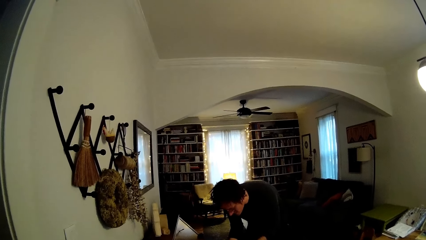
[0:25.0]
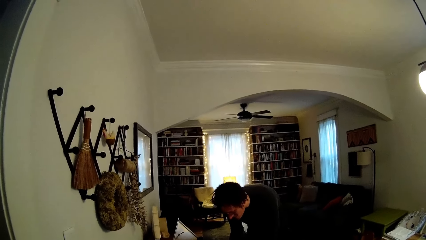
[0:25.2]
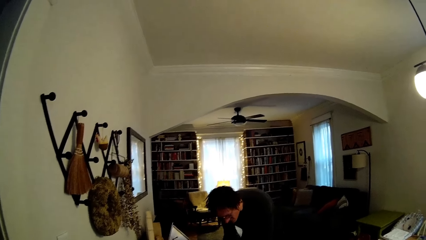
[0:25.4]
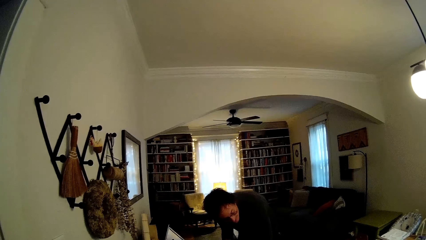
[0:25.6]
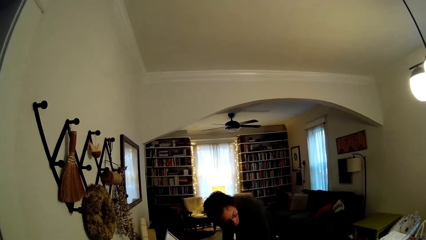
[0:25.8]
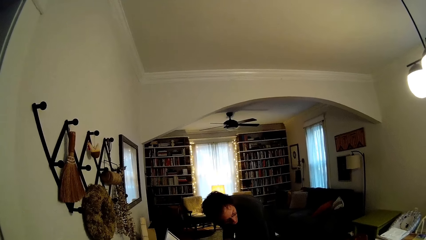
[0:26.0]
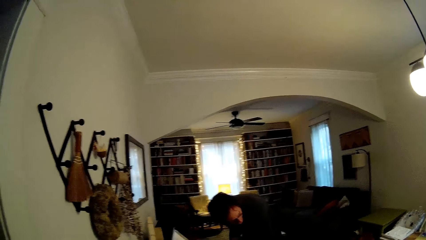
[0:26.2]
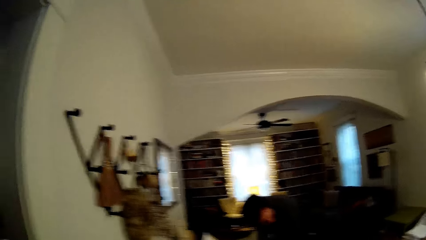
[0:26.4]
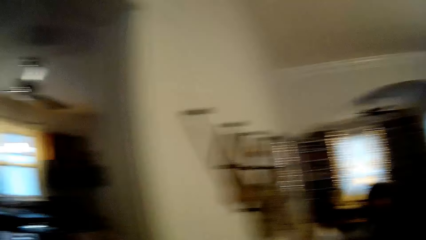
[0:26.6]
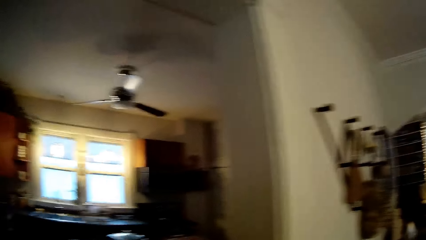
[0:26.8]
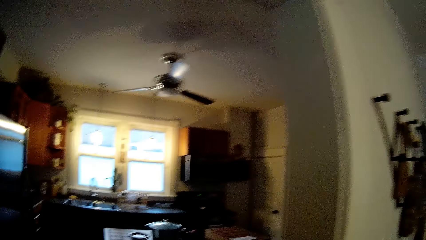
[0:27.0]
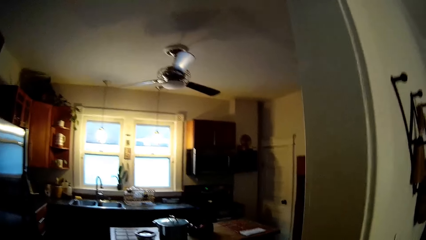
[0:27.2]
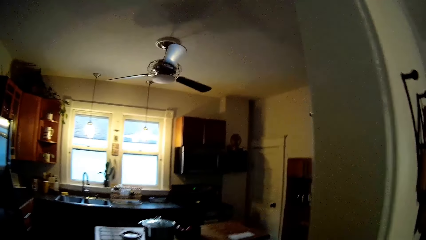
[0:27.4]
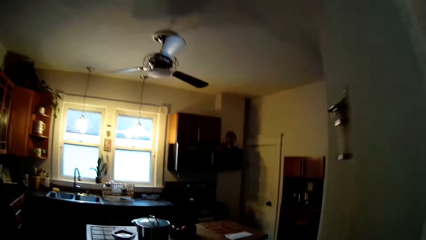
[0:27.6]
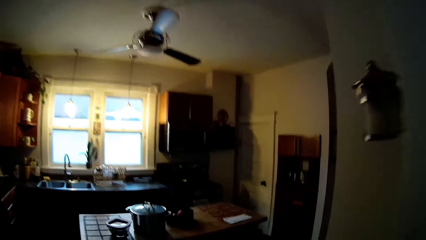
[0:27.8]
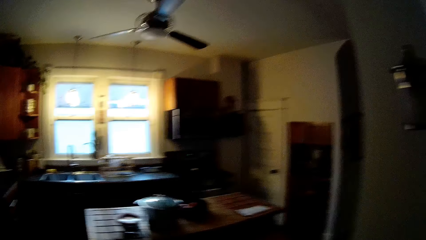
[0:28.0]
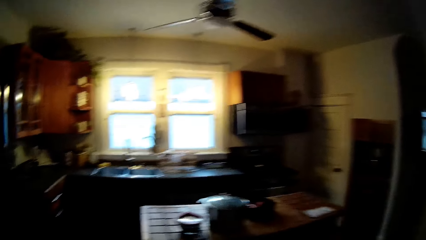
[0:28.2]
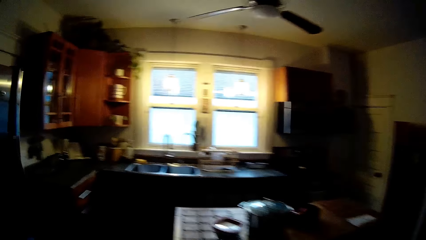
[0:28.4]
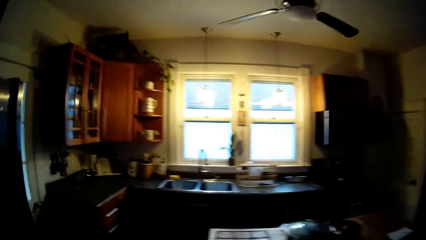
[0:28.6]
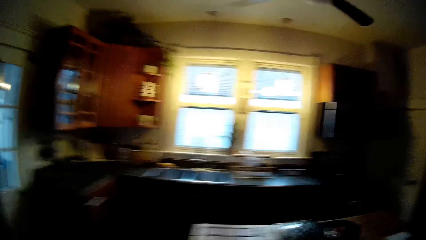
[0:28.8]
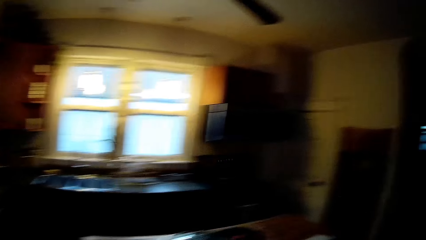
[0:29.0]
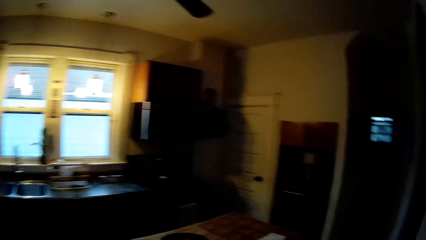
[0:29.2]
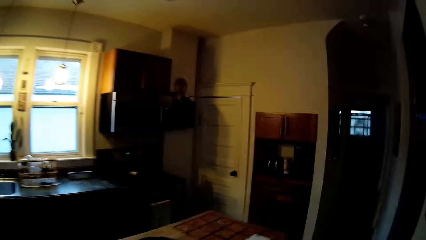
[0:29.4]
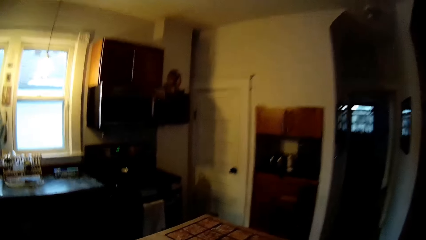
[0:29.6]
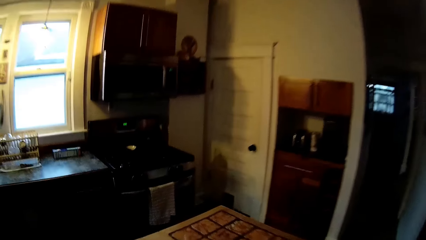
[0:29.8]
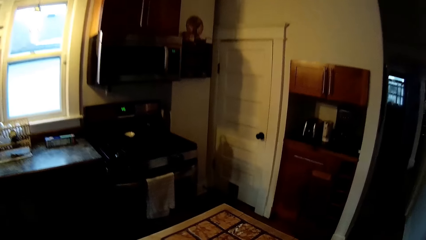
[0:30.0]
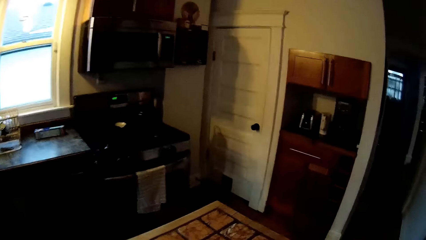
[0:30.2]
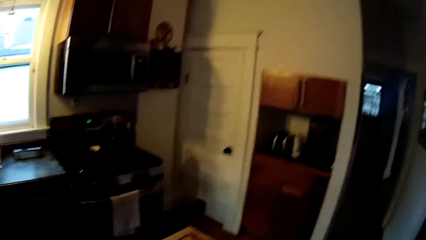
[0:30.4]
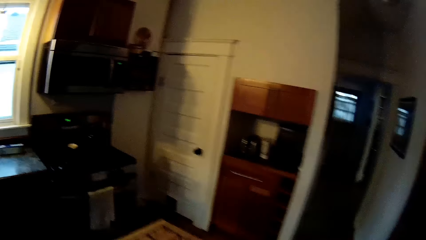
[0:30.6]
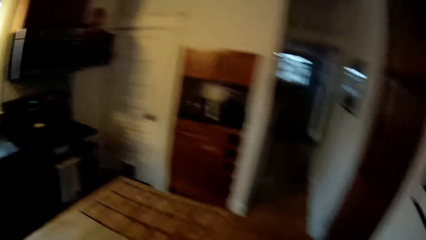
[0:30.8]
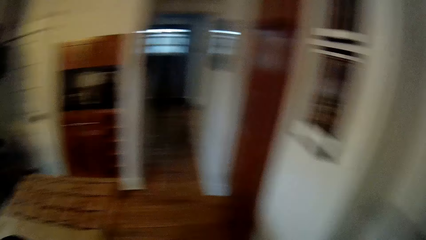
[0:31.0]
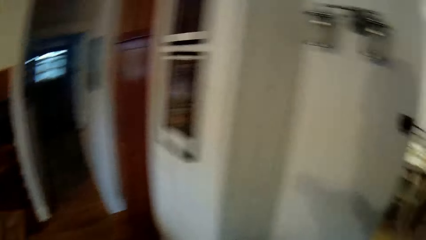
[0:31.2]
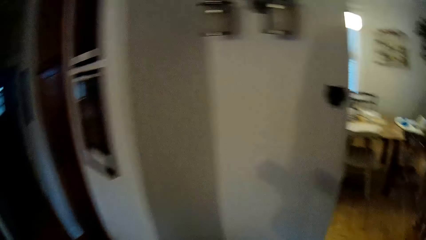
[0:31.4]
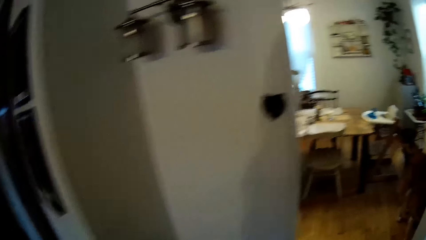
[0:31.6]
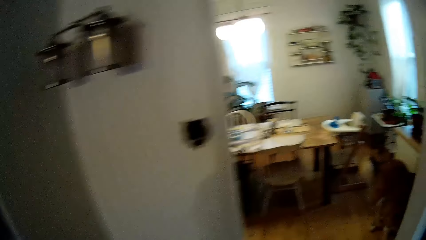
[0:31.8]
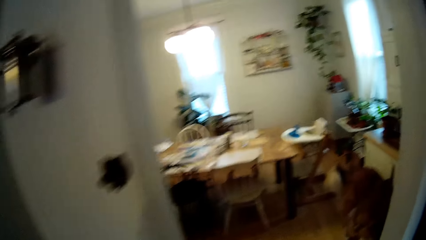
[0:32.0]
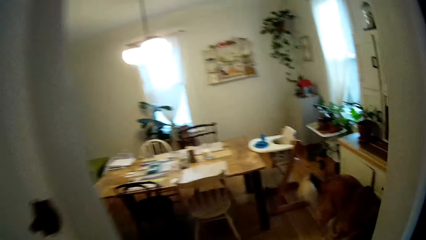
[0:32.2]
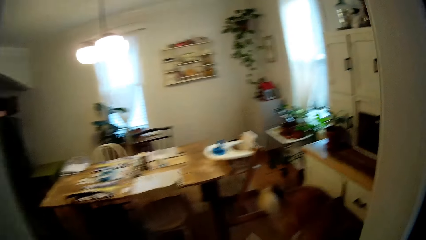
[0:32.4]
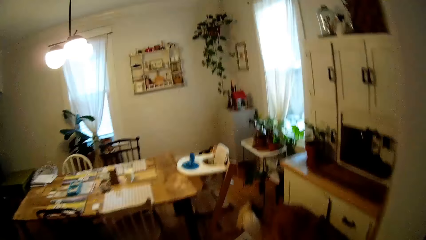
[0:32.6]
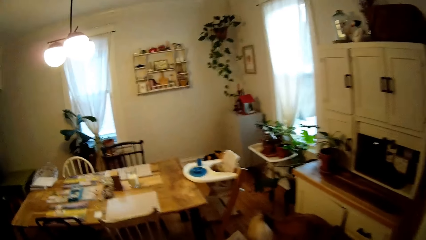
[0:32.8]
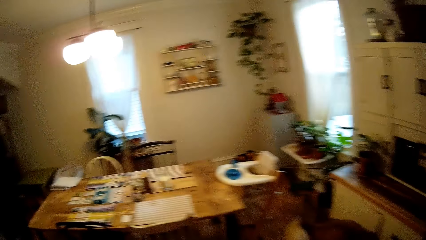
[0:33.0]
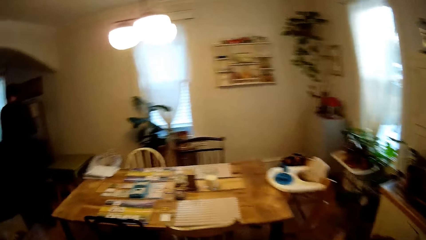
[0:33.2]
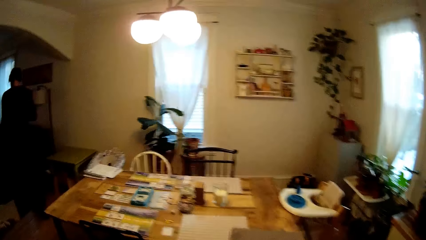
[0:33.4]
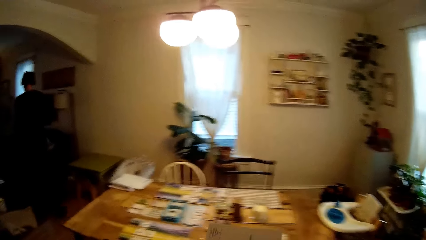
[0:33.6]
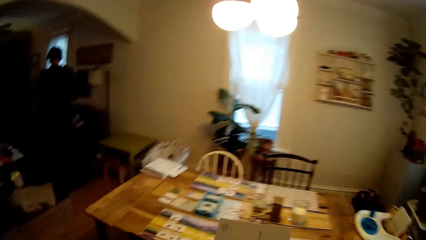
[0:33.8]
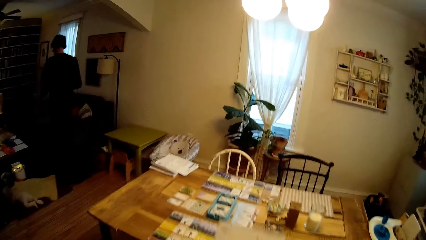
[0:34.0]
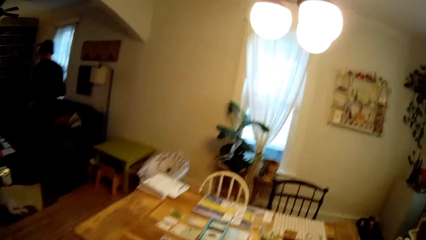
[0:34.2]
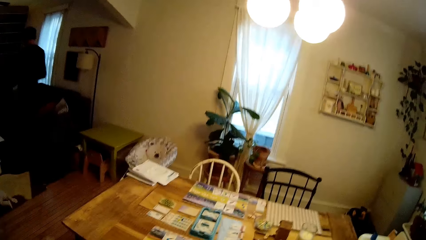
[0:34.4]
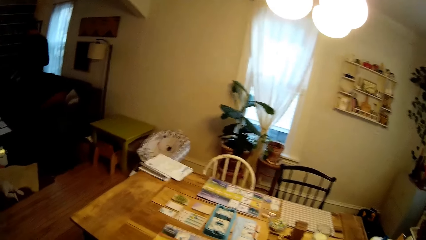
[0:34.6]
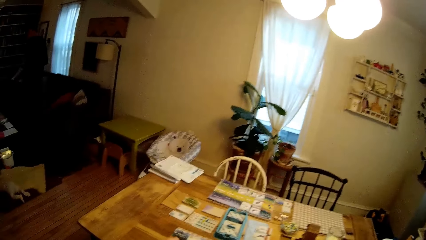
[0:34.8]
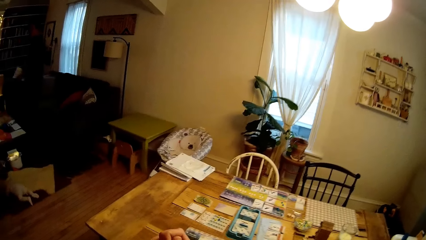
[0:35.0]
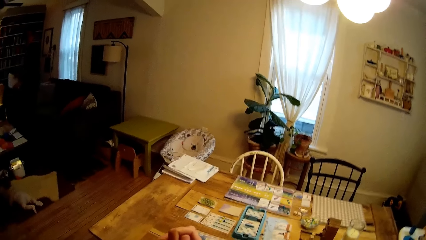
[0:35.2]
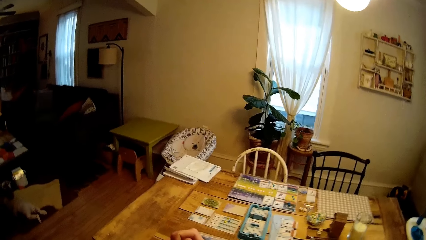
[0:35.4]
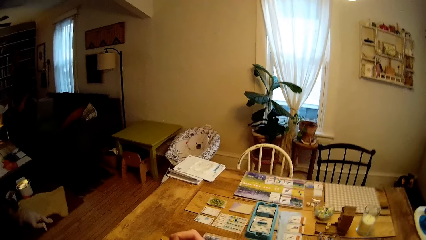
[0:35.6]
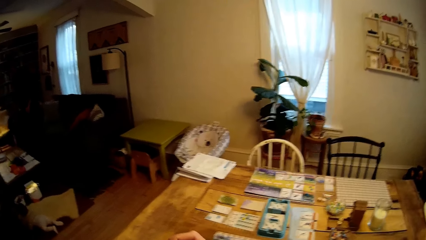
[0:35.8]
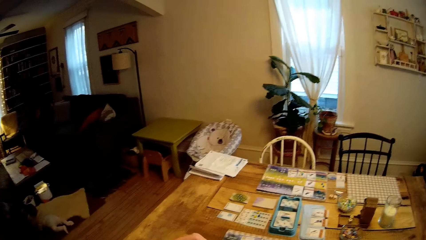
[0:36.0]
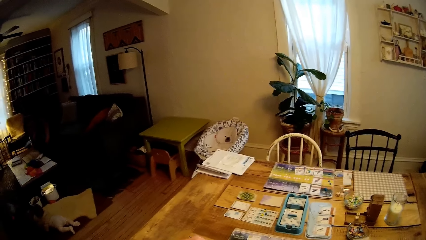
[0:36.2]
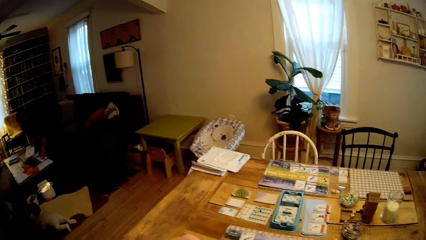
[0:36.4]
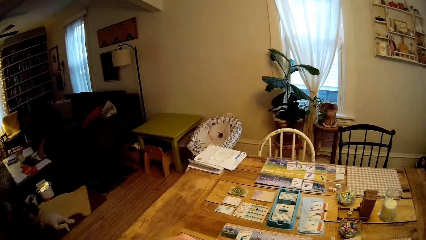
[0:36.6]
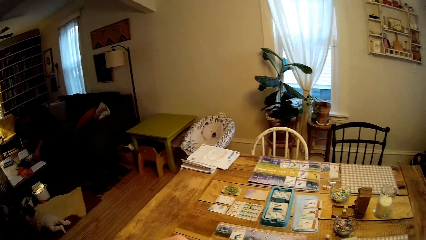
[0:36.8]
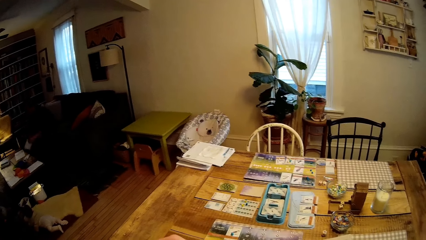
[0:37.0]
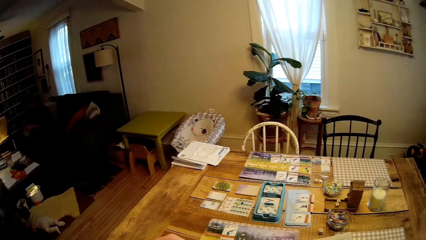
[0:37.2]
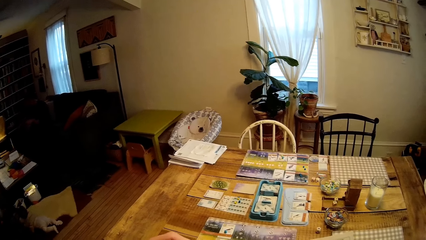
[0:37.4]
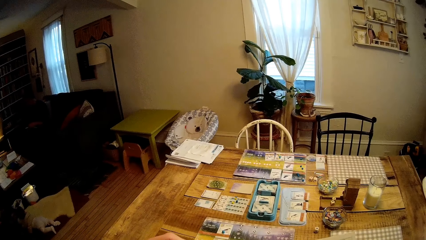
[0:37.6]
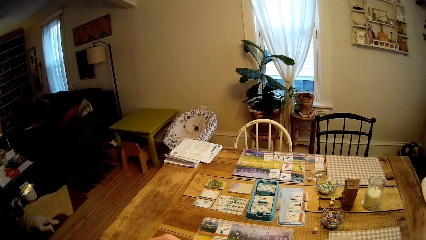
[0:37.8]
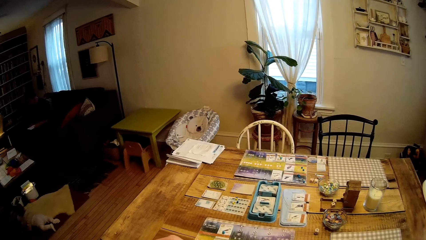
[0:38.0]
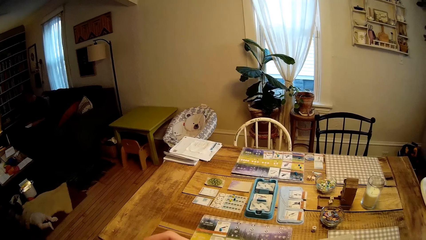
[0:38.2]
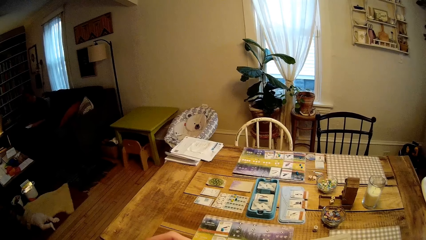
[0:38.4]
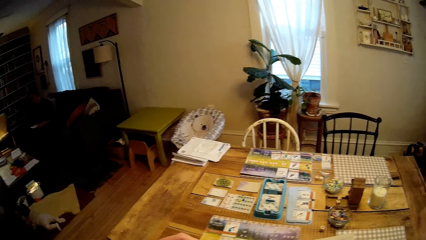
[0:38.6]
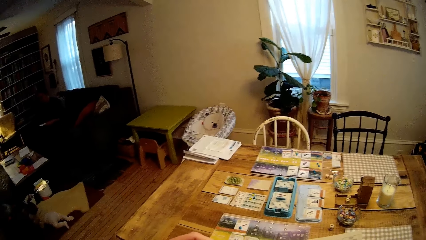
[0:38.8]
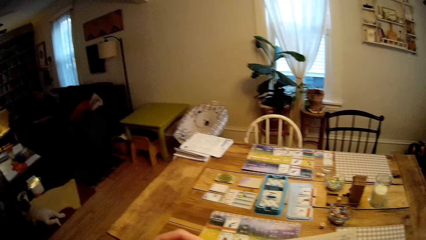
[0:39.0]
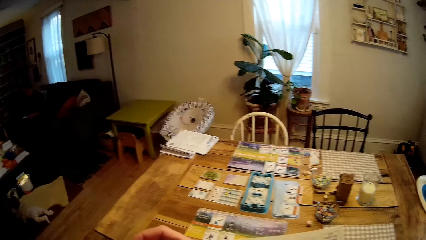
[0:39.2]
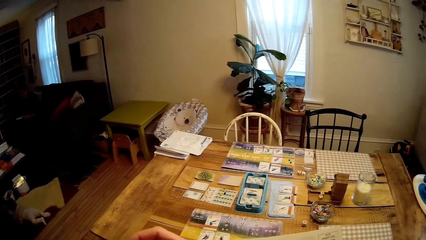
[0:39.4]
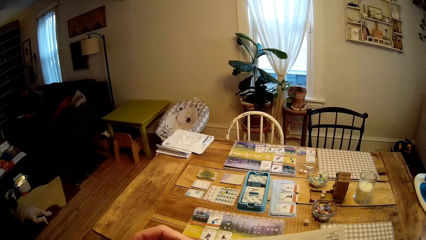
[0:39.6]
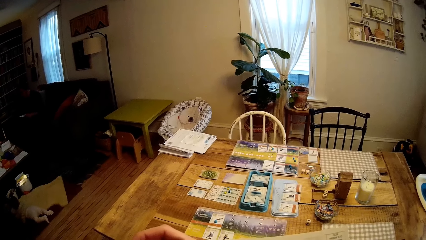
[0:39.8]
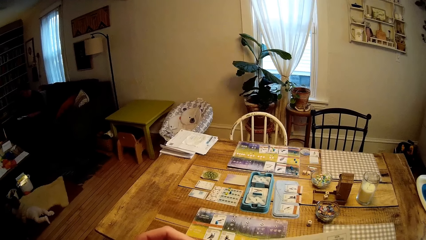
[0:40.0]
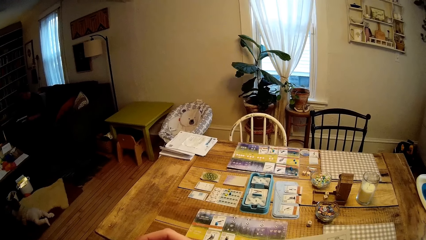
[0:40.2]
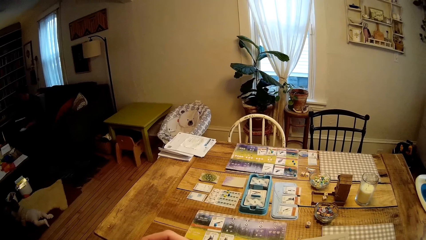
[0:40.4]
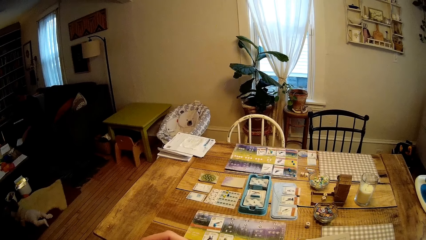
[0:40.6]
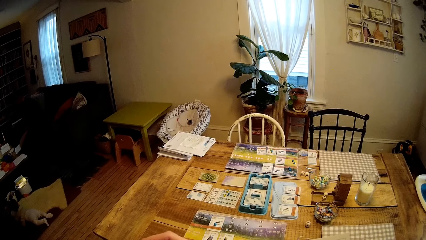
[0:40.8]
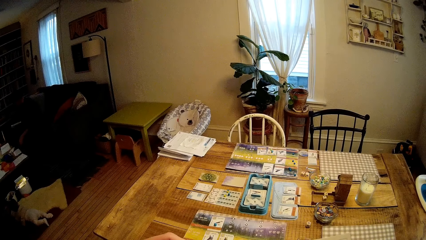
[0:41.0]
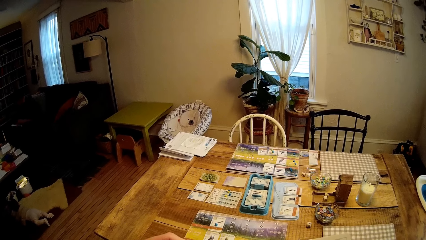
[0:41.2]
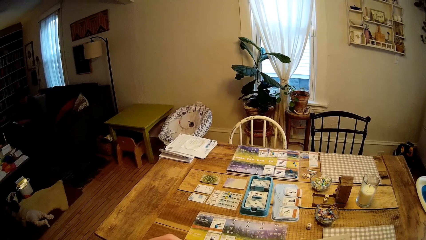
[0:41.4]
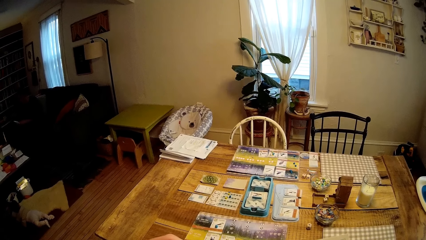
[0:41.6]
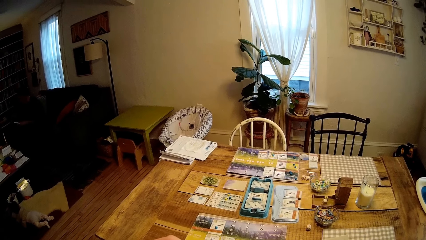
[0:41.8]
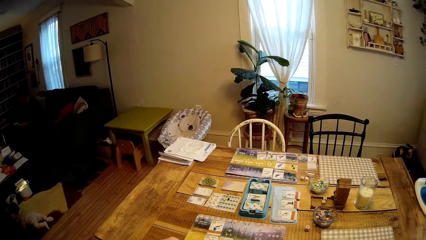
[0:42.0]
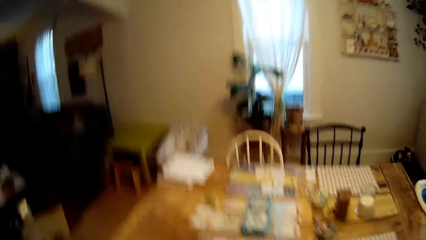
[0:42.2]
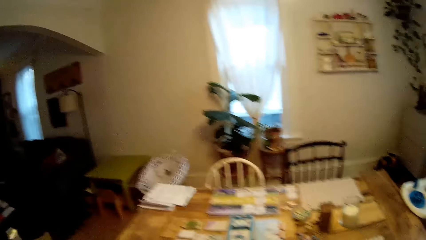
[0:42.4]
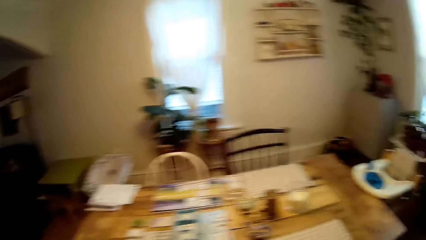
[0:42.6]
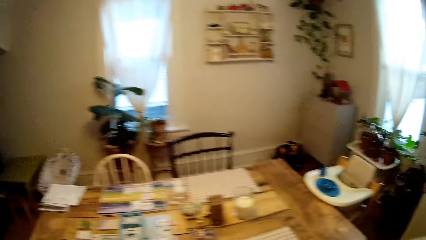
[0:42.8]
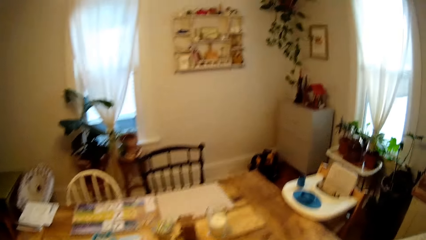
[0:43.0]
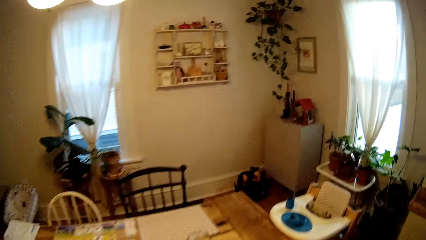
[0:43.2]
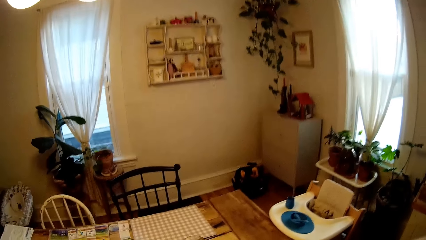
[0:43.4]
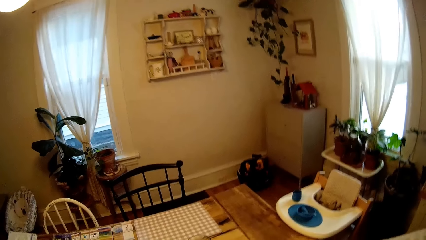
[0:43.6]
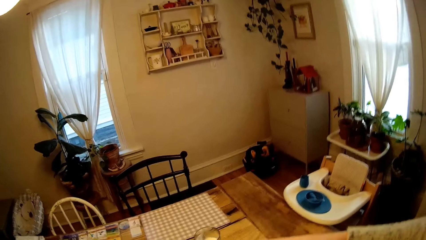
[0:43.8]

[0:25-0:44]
The camera wearer walks into a kitchen. They walk out of the kitchen. The man drops a paper on another table with his right hand. He picks up a paper from the second table with his left hand. He drops a piece of paper on the second table with his left hand.
